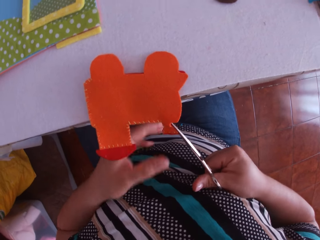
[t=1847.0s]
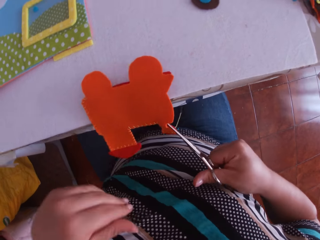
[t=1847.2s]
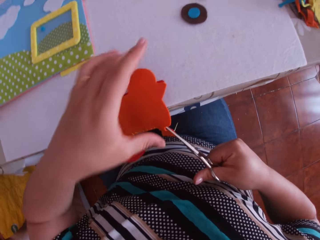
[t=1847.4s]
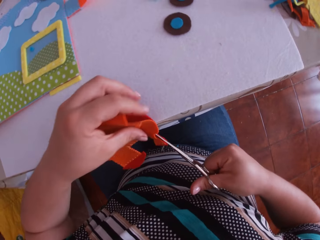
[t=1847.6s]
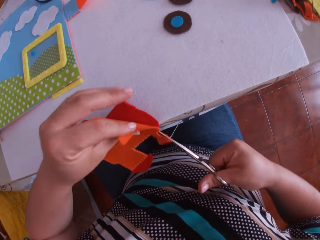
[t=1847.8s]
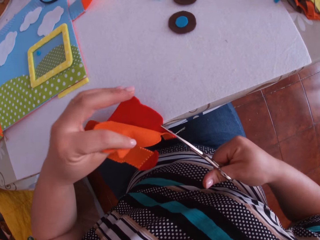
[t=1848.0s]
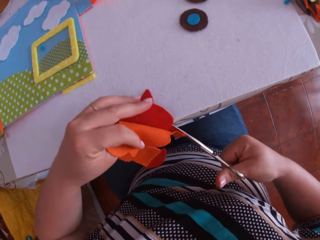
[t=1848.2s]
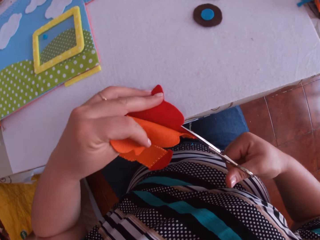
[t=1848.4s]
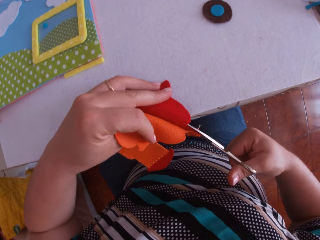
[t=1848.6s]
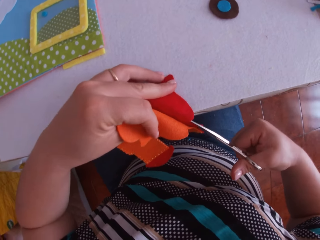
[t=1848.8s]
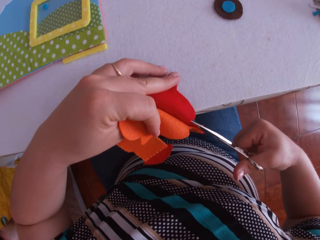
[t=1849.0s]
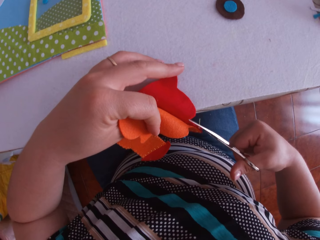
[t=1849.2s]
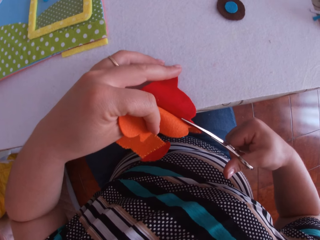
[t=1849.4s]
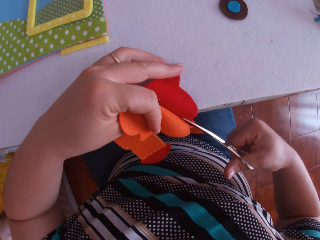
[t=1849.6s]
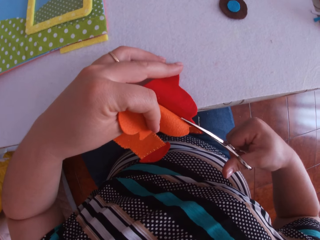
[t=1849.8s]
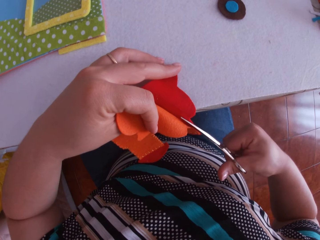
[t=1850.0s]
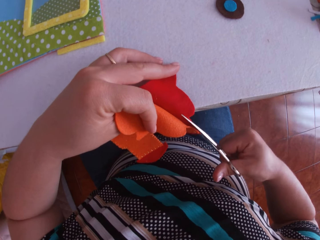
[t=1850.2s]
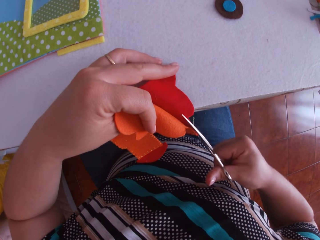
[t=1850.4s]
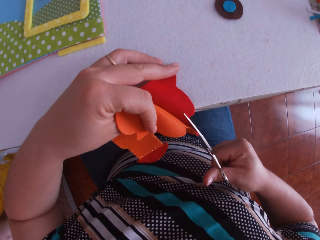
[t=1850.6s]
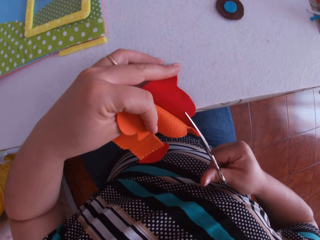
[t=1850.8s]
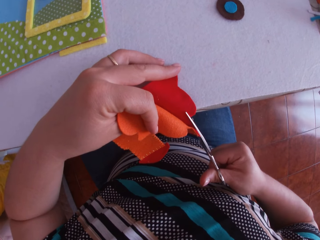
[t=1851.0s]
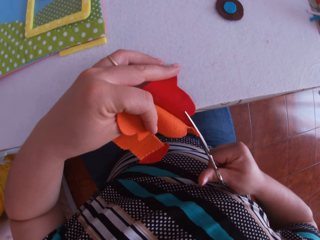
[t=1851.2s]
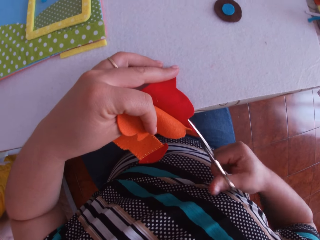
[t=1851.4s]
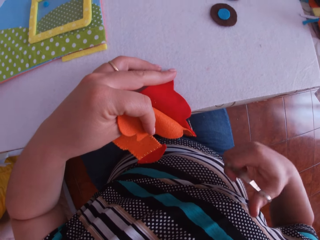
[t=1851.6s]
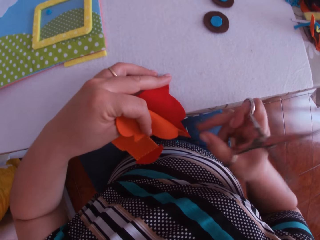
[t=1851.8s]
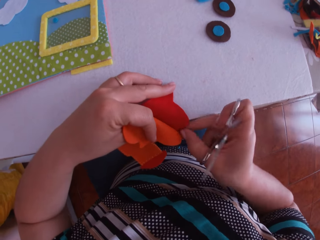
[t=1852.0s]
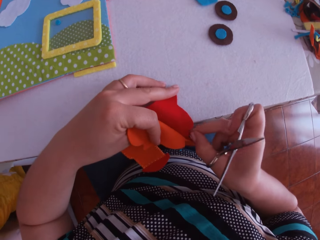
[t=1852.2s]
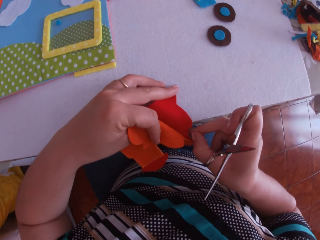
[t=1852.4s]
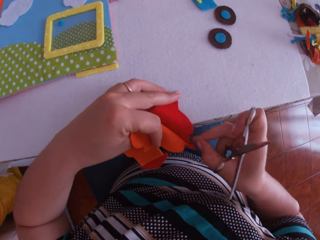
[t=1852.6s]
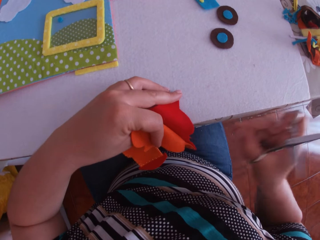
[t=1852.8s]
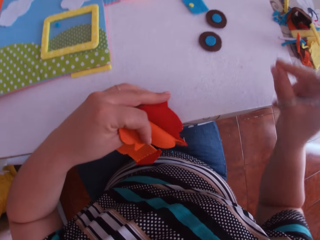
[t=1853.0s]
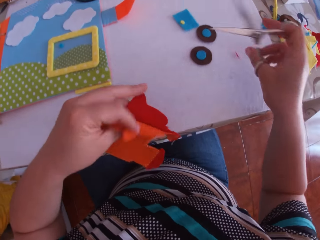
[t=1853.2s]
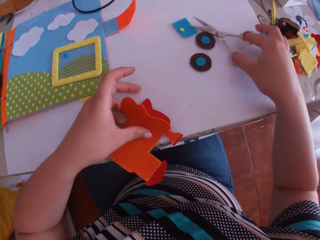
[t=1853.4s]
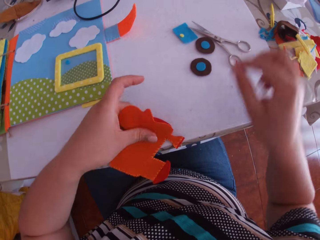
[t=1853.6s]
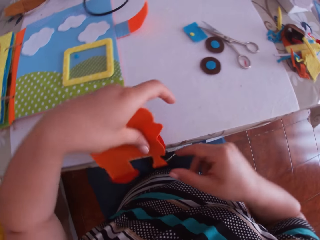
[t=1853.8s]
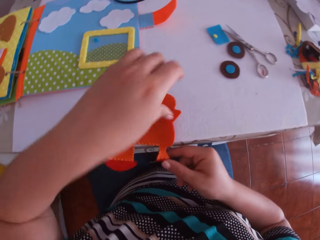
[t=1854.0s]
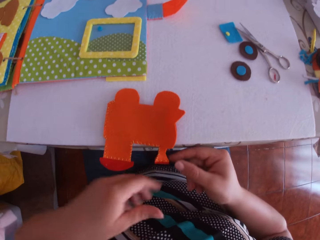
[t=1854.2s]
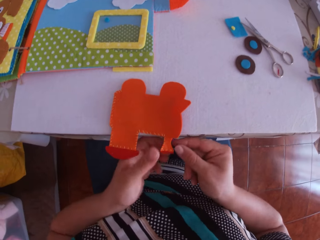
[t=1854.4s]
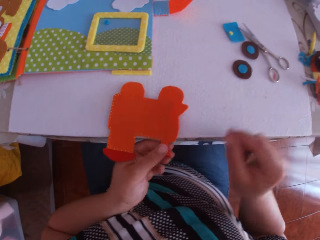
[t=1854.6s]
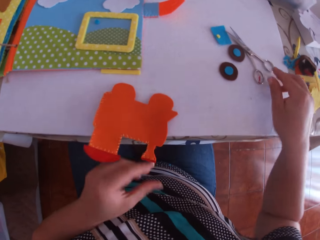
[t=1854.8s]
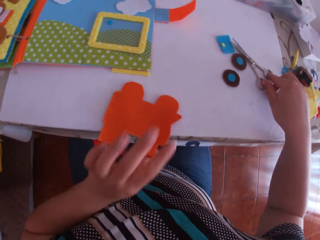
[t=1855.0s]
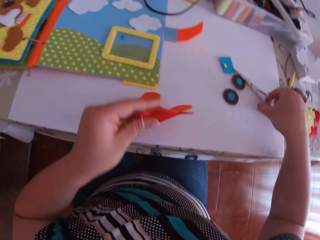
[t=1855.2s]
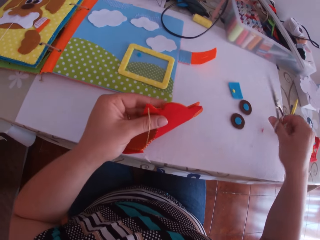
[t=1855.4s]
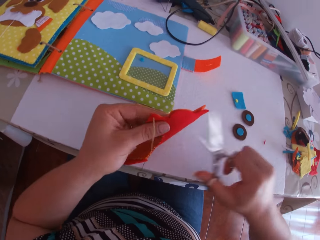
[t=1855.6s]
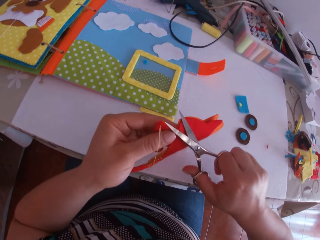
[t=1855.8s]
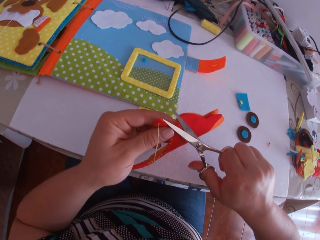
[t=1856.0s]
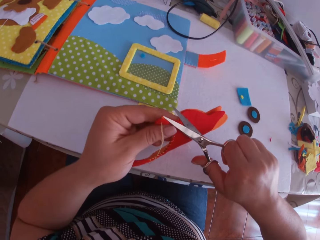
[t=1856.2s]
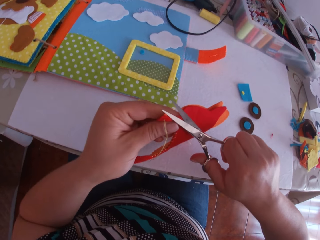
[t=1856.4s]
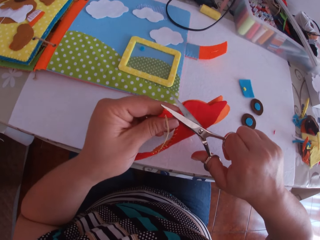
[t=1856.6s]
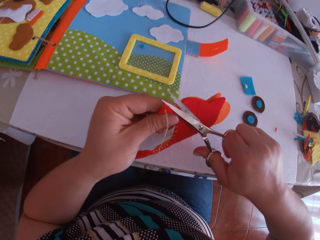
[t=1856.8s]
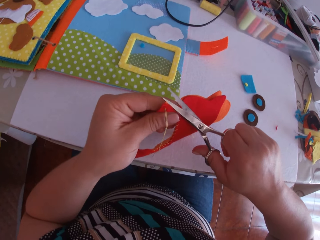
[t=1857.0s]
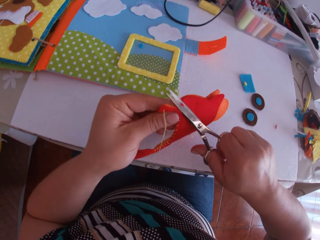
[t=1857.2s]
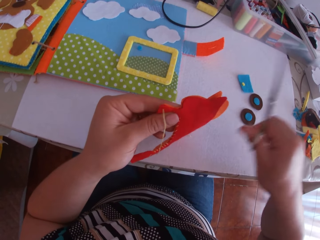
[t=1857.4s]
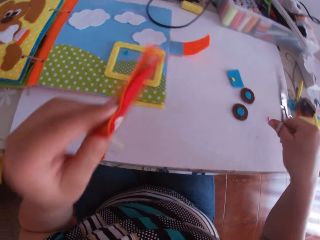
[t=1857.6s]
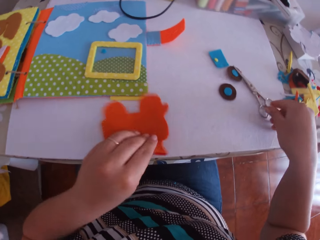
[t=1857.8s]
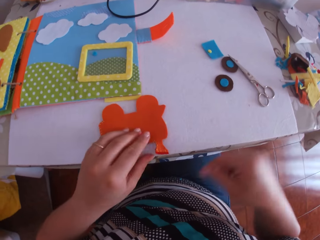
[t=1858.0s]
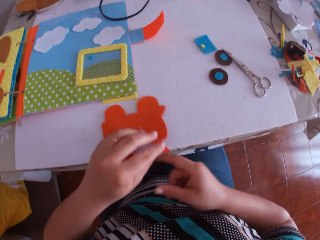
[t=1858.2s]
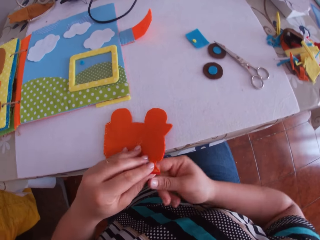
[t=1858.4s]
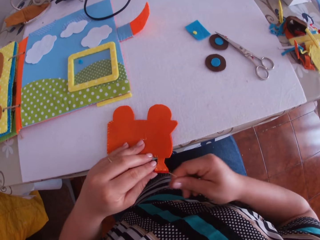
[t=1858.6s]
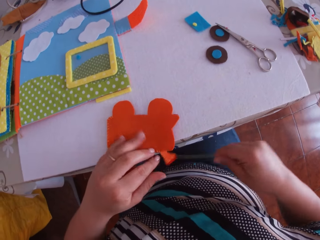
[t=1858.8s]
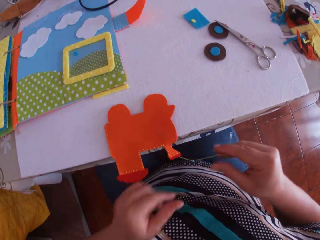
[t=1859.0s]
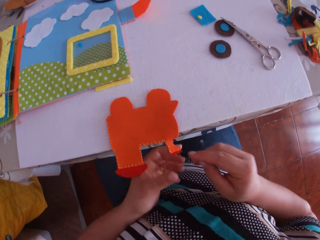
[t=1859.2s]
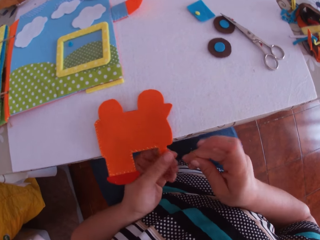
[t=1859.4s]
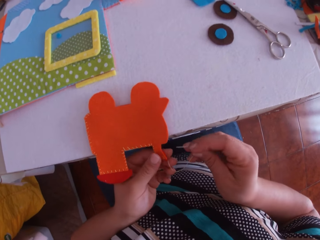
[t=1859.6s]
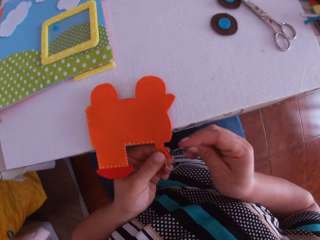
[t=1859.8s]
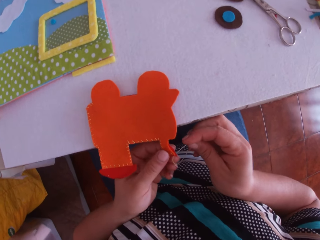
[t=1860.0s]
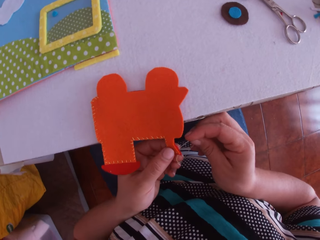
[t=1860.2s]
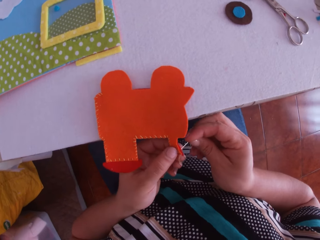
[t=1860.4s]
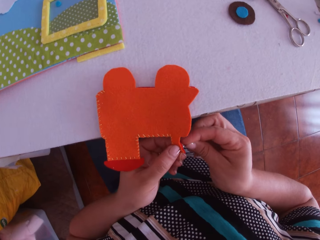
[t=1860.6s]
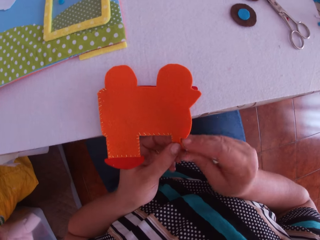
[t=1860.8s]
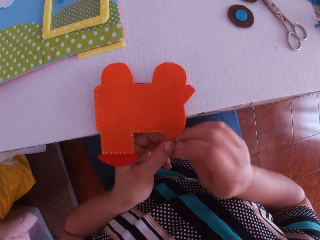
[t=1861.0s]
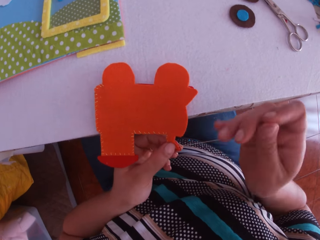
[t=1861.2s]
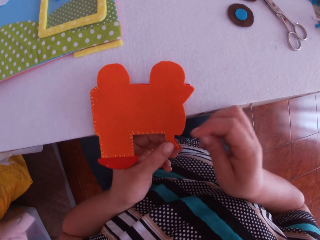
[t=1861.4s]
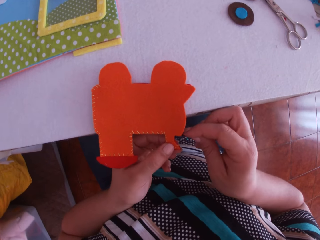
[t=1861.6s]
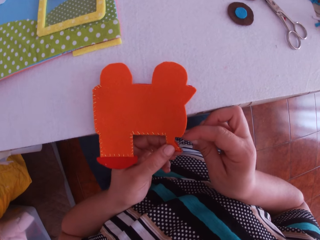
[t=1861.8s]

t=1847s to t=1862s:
The camera wearer swings a hand. She holds the felt train craft. She trims the felt train craft using a pair of scissors. She swings a hand, pulls the felt material, and swings a hand. She drops the felt material. She drops the scissors on the table with her right hand. She swings a hand. She swings a hand again. She places the paper train or felt train craft on the table with her left hand. She swings a hand. She picks up the scissors on the table with her right hand. She picks up the paper train on the table with her left hand. She swings a hand. She trims the paper train with the scissors in her right hand. She swings a hand. She drops the scissors on the table with her right hand. She drops the paper train on the table with her left hand. She picks up the felt train craft. She swings a hand. She holds the felt train craft. She sews the paper train with the needle and thread in her right hand.

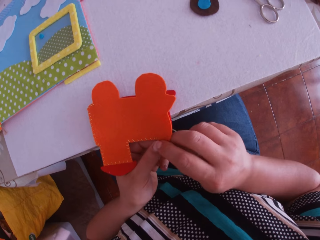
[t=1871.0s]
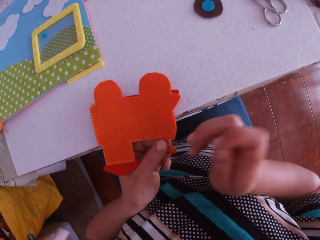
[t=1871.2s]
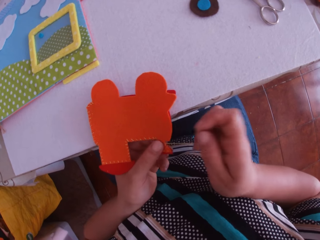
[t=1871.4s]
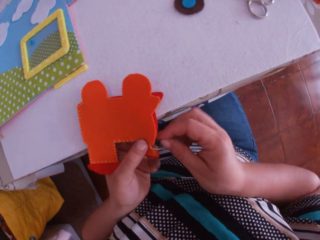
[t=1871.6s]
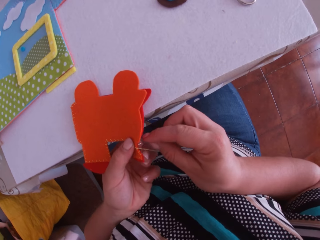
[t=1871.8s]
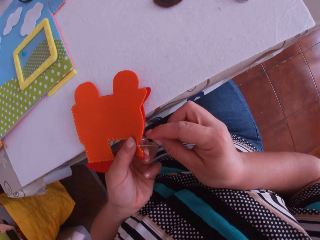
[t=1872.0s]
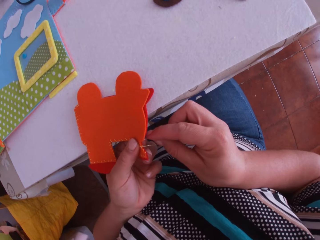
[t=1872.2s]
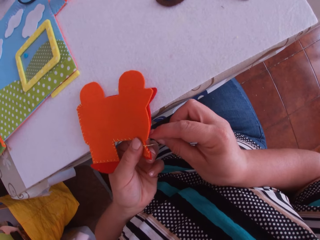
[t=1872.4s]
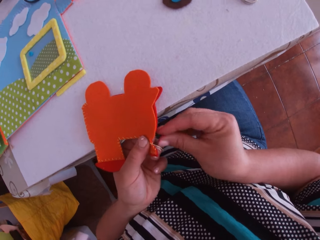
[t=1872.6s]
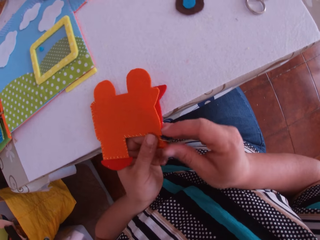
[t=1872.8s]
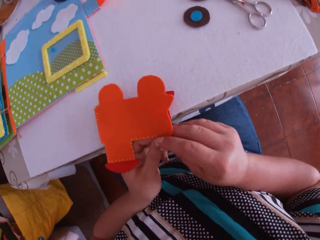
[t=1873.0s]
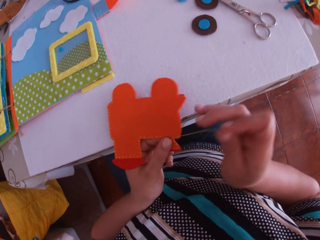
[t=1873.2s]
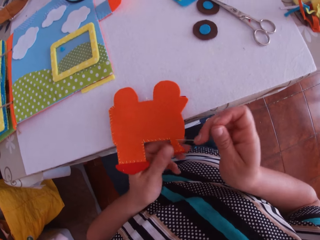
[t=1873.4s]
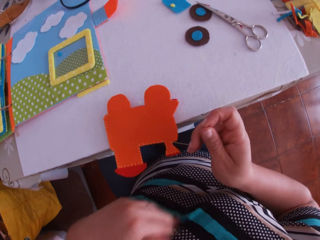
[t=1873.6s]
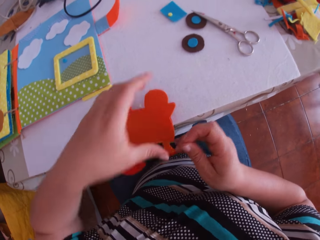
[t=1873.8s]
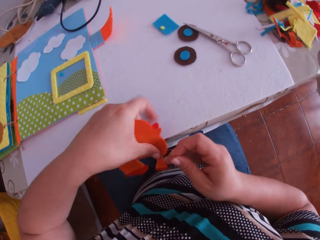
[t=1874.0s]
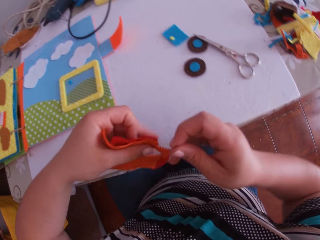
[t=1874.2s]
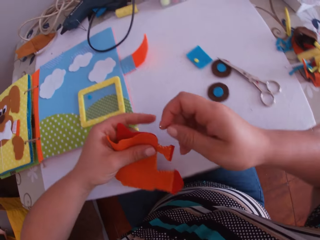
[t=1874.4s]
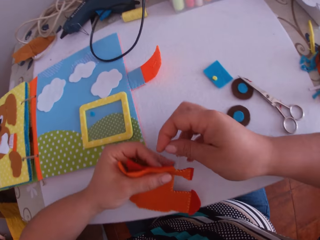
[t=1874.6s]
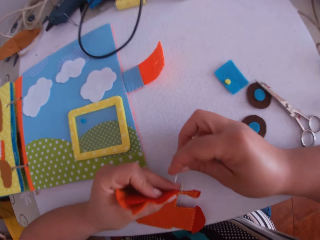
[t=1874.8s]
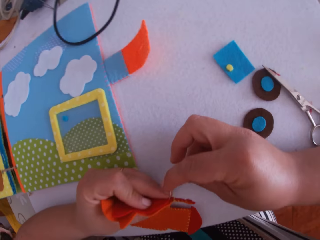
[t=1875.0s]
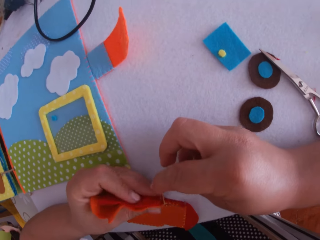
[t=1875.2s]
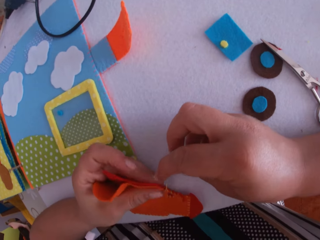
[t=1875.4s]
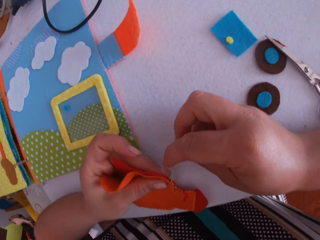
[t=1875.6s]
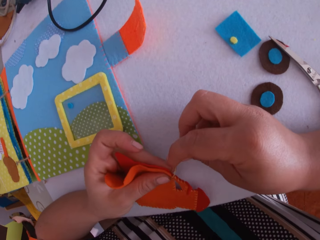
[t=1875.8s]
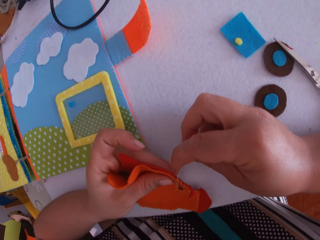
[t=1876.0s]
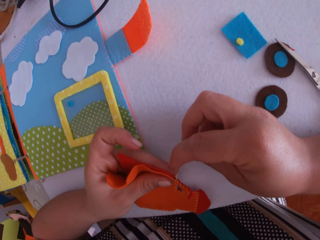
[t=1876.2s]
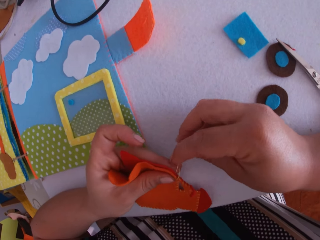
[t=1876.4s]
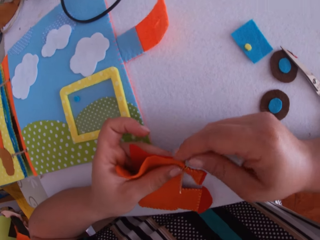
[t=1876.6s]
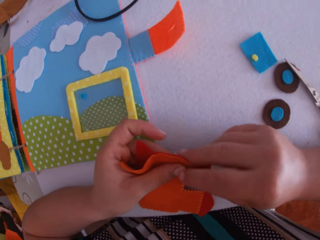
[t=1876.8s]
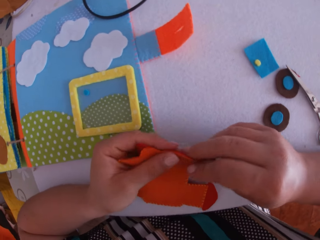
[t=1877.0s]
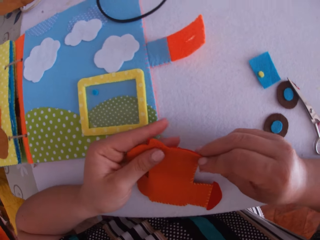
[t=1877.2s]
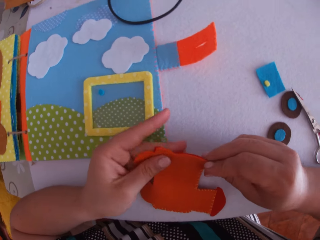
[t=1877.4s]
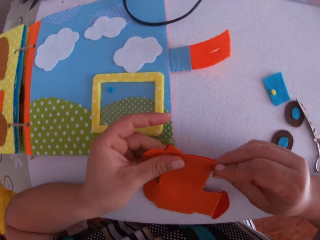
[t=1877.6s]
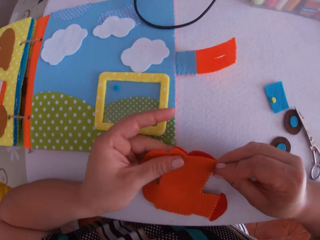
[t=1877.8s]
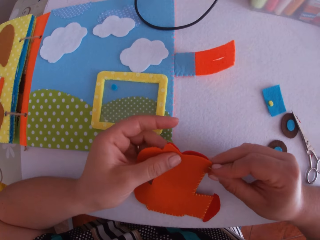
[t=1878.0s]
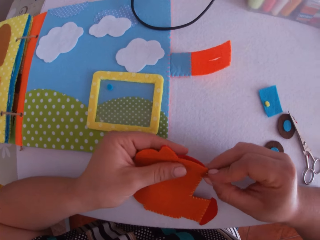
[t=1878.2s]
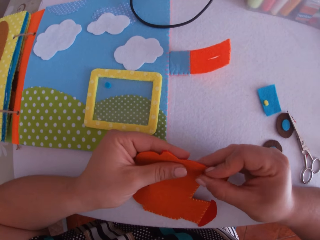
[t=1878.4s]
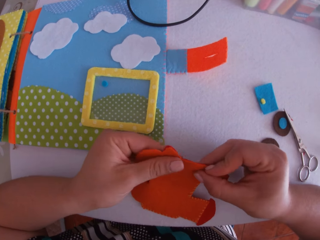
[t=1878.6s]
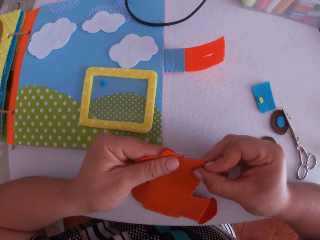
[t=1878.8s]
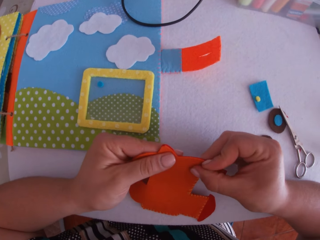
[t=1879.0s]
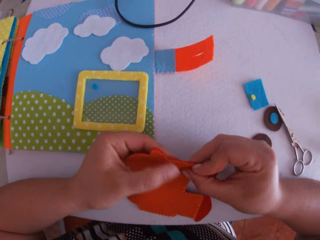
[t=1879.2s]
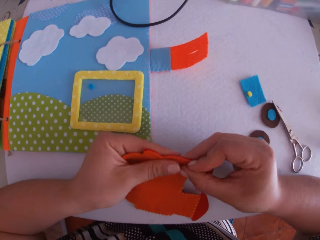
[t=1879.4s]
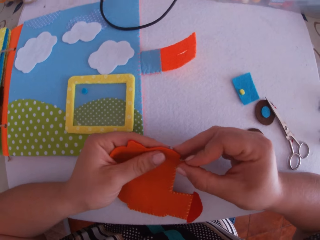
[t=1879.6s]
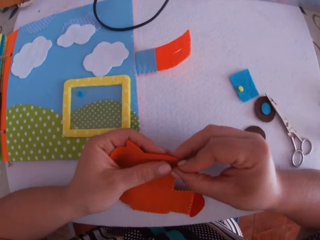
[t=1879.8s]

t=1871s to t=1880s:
The camera wearer swings a hand. She holds the felt train craft. She places her left hand on the table. She sews the paper train with the needle and thread in her right hand. She adjusts the paper train with both hands. She holds the felt train craft.
